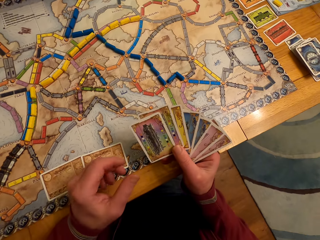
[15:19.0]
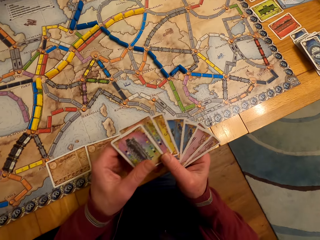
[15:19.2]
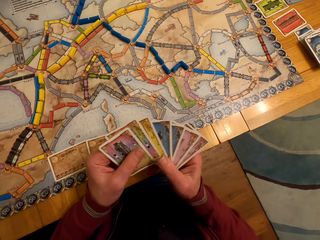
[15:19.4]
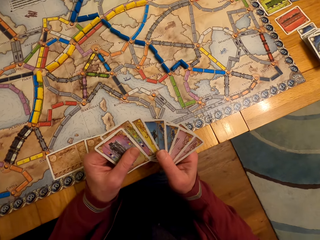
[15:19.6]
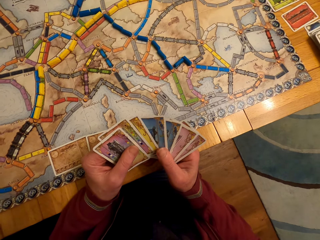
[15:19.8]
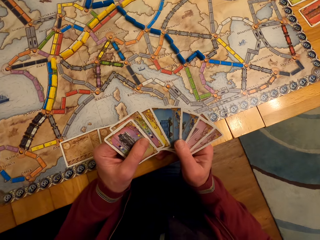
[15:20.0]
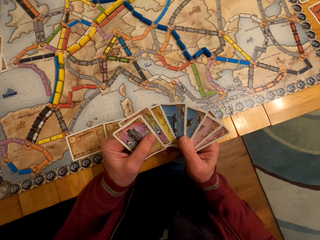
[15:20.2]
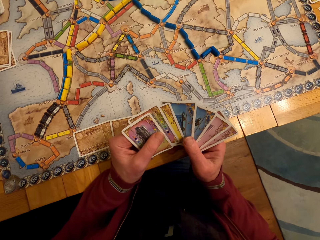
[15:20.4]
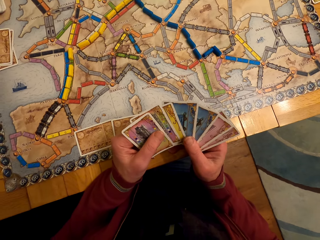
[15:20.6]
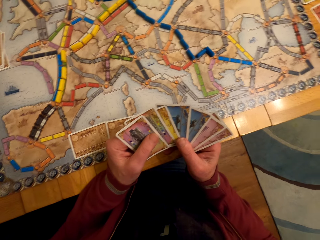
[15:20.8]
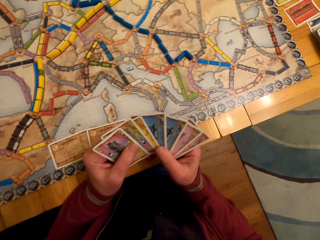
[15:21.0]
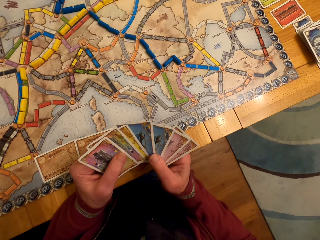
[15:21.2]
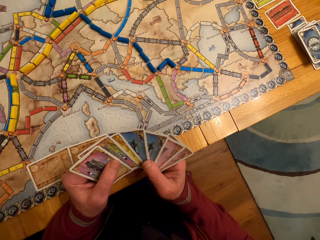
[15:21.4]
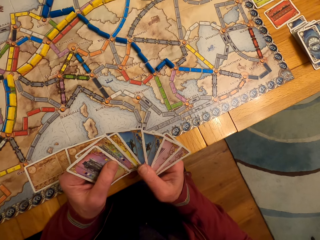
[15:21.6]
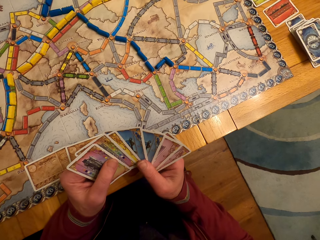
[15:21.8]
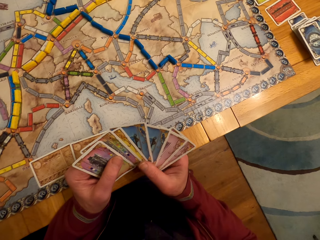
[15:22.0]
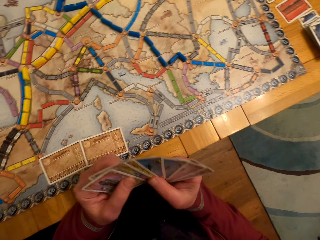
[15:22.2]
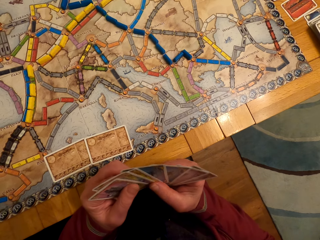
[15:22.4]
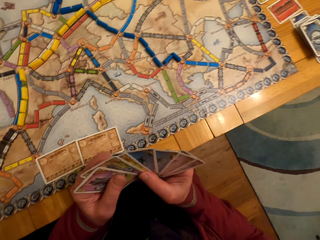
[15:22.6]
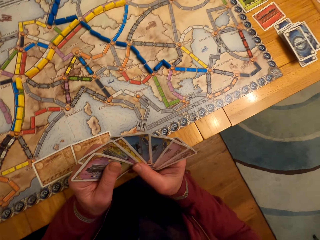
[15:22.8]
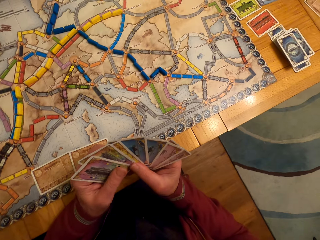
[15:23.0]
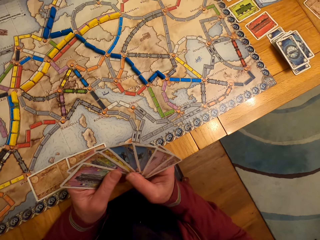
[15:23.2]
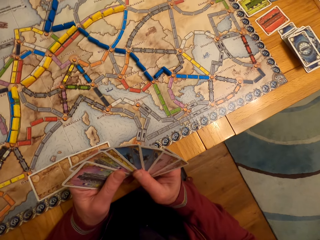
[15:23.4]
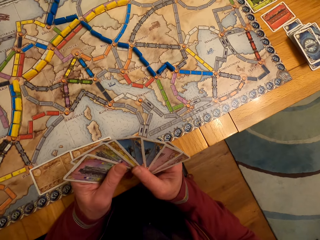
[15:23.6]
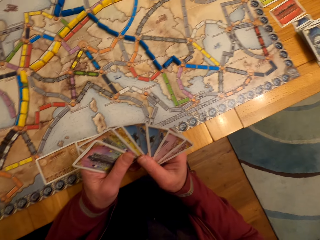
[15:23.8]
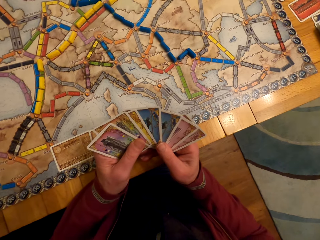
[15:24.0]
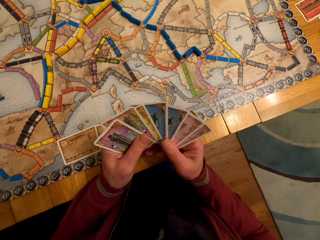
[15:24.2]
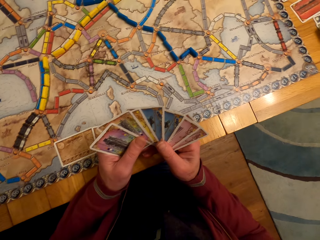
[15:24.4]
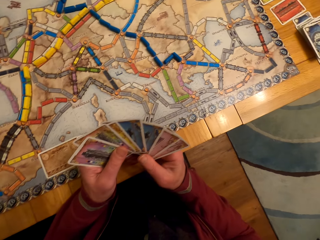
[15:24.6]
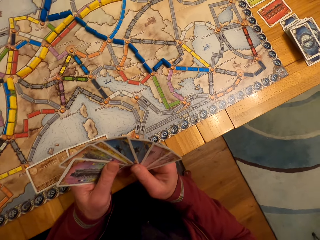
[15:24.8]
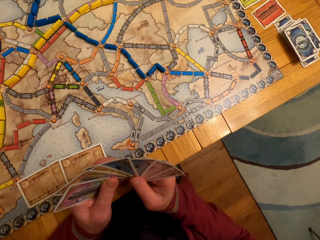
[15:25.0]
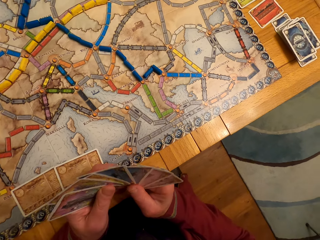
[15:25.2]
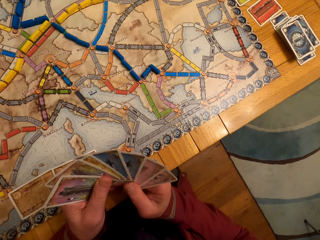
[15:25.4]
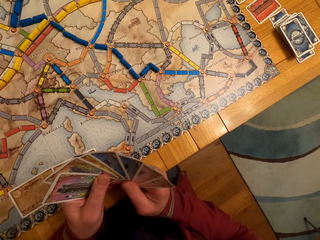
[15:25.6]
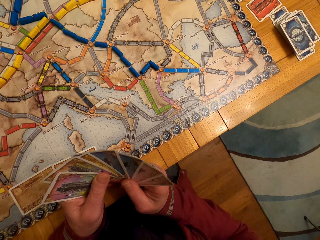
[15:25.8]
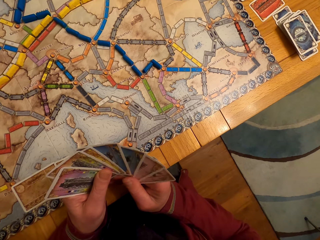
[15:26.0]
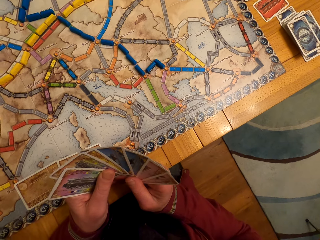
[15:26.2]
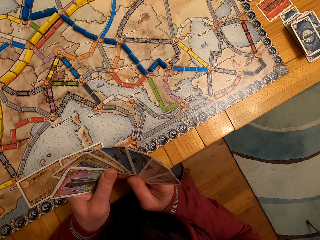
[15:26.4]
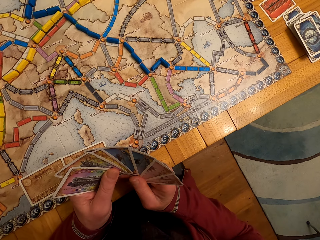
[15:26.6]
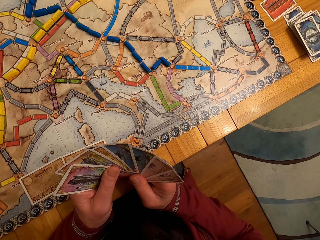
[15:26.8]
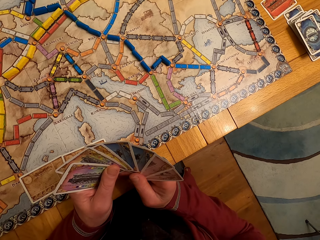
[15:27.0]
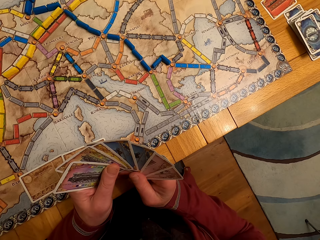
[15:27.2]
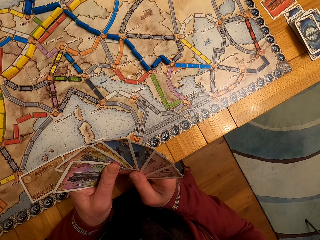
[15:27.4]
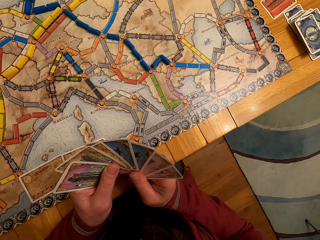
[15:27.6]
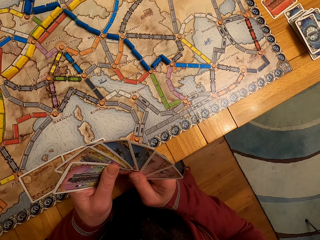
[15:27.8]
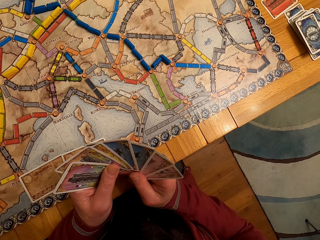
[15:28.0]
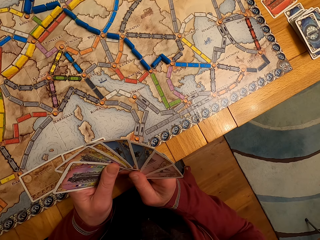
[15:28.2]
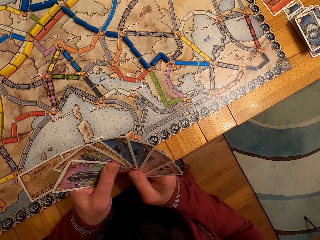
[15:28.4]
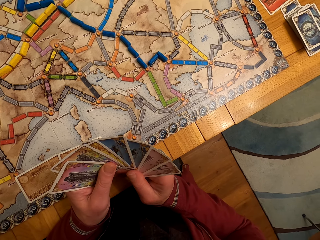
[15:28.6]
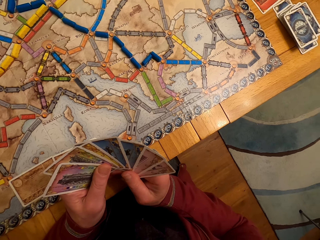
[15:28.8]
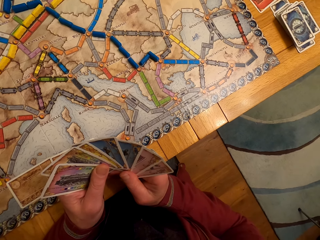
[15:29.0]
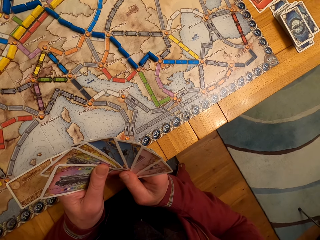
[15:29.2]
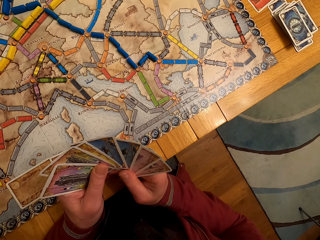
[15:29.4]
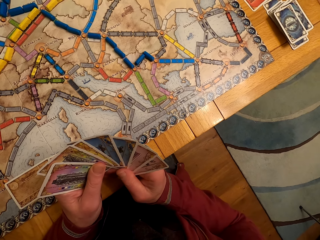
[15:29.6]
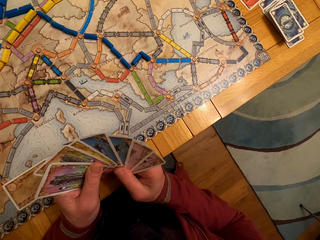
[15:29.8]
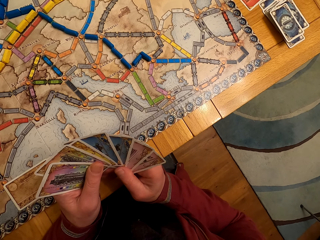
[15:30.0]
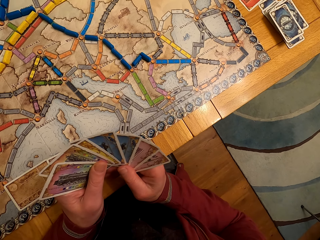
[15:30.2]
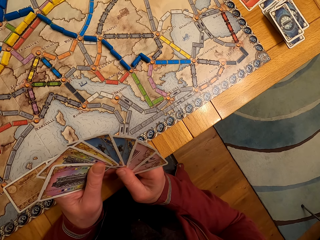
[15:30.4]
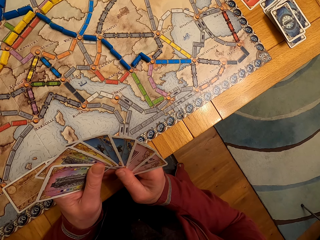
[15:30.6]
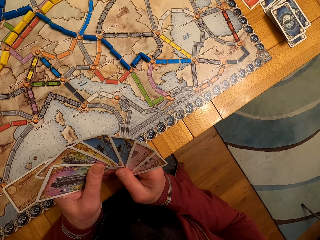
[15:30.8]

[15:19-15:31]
A man holds the cards. The man looks at the cards. The camera wearer stares at the board game cards on his hands.

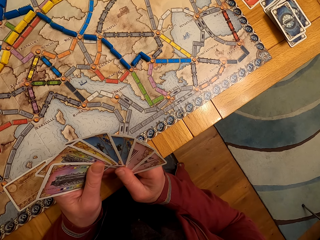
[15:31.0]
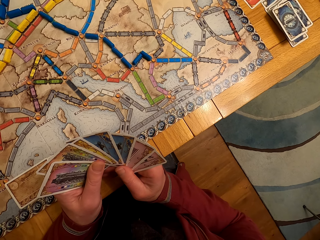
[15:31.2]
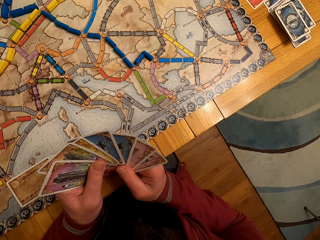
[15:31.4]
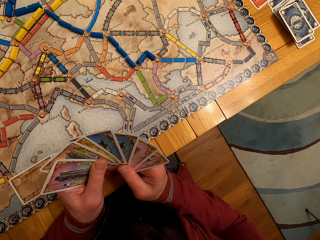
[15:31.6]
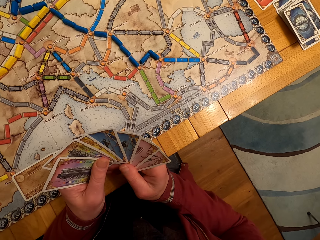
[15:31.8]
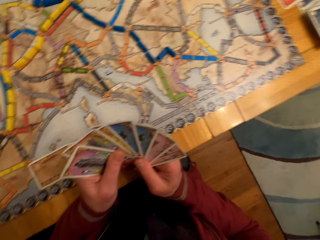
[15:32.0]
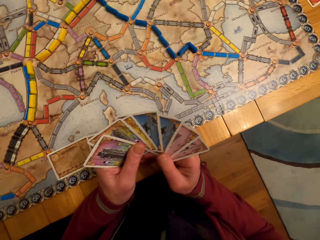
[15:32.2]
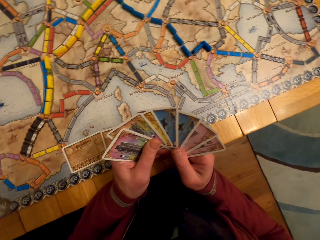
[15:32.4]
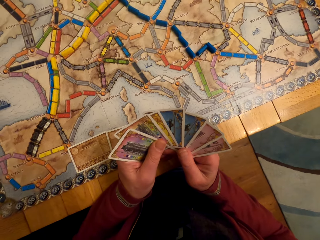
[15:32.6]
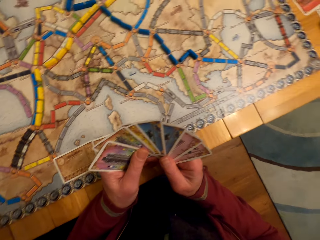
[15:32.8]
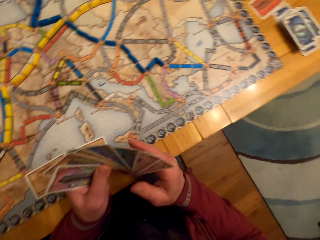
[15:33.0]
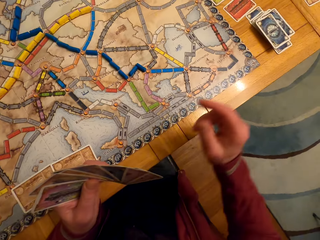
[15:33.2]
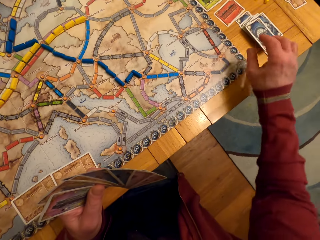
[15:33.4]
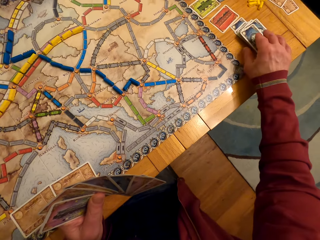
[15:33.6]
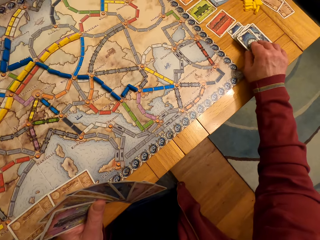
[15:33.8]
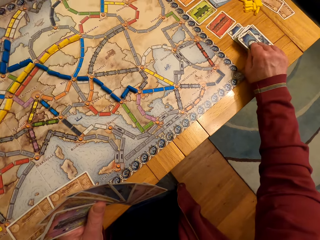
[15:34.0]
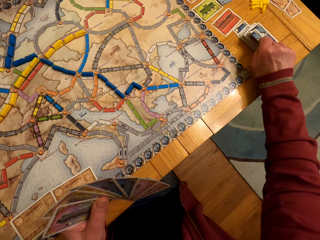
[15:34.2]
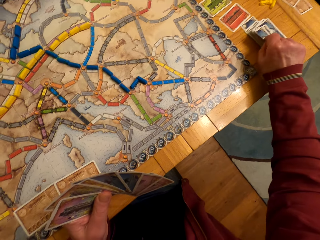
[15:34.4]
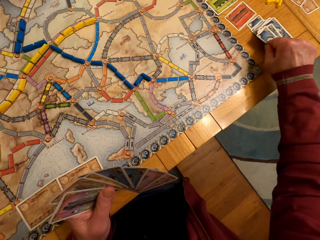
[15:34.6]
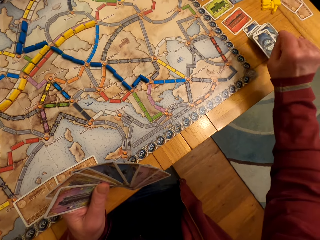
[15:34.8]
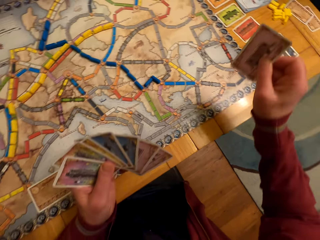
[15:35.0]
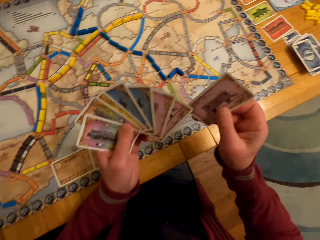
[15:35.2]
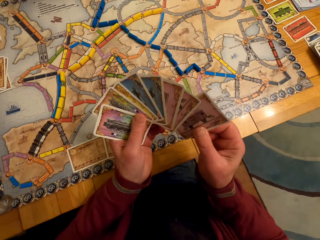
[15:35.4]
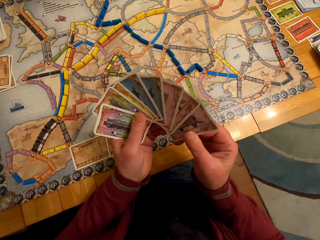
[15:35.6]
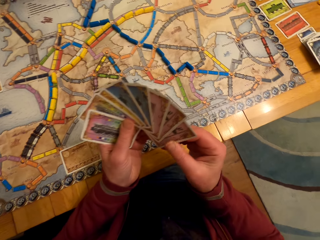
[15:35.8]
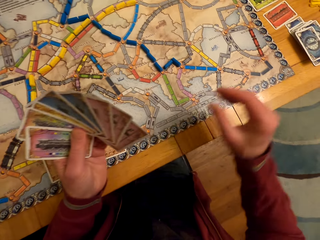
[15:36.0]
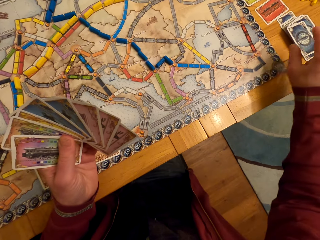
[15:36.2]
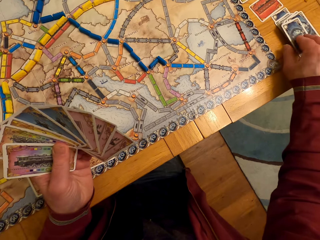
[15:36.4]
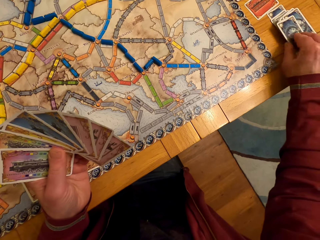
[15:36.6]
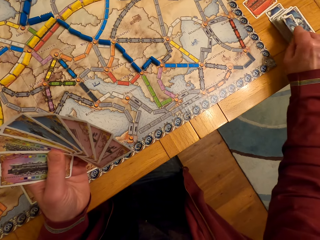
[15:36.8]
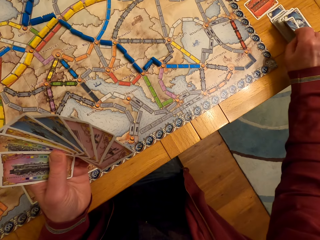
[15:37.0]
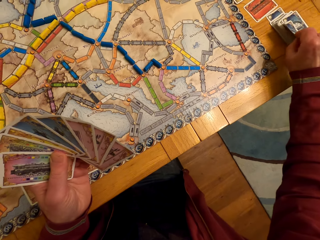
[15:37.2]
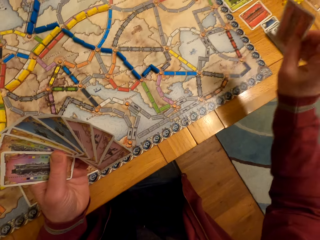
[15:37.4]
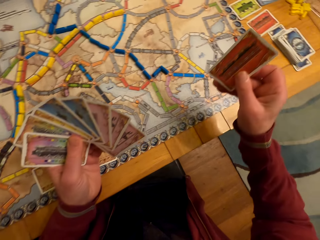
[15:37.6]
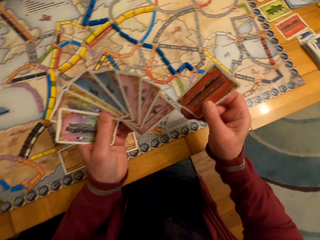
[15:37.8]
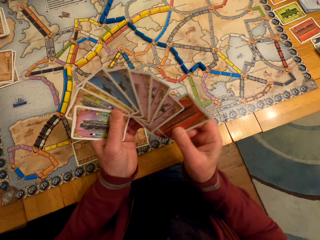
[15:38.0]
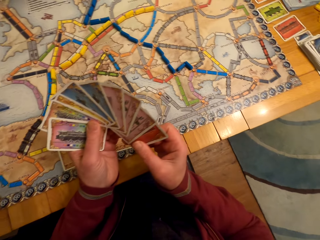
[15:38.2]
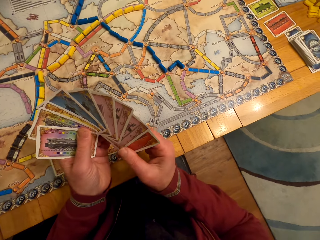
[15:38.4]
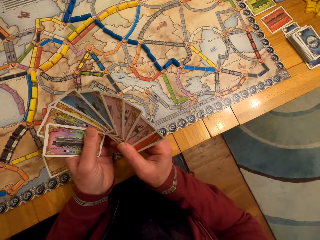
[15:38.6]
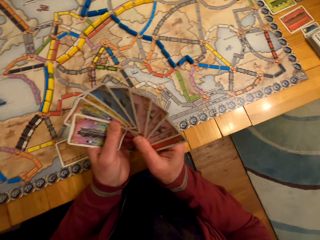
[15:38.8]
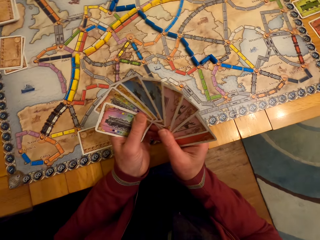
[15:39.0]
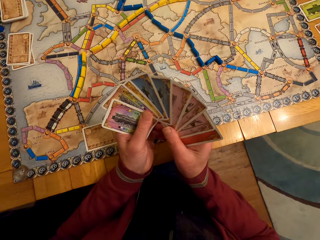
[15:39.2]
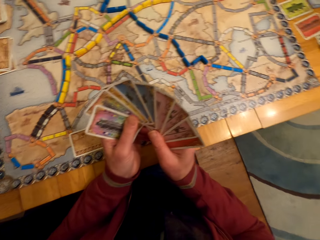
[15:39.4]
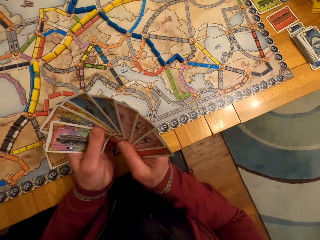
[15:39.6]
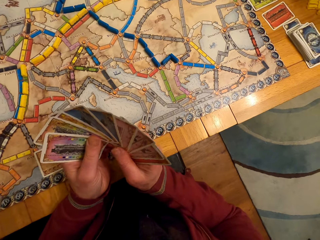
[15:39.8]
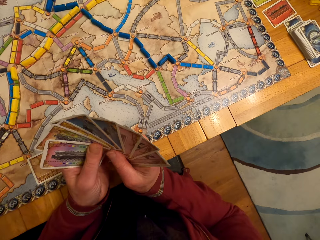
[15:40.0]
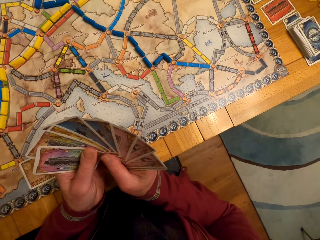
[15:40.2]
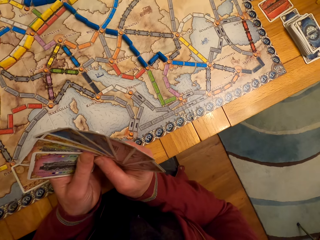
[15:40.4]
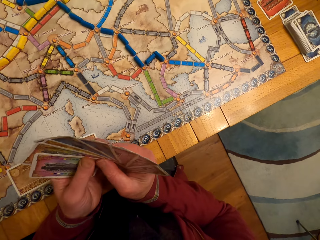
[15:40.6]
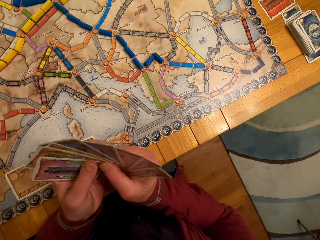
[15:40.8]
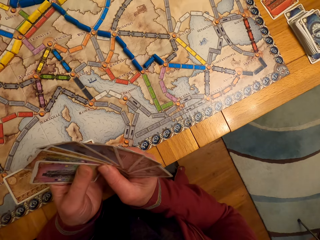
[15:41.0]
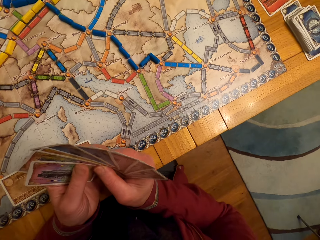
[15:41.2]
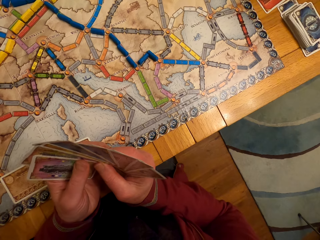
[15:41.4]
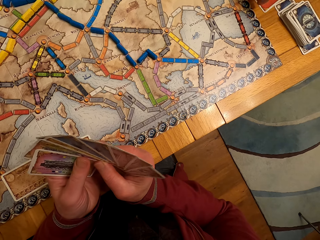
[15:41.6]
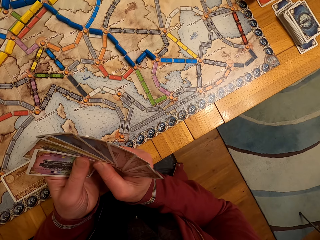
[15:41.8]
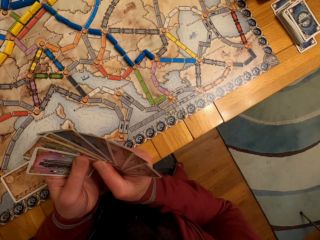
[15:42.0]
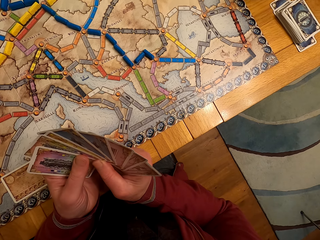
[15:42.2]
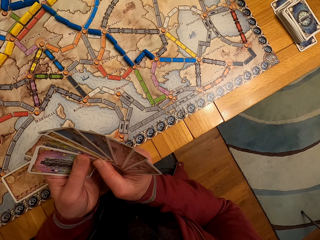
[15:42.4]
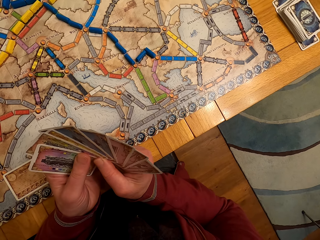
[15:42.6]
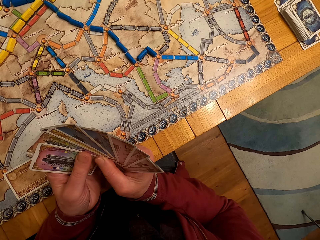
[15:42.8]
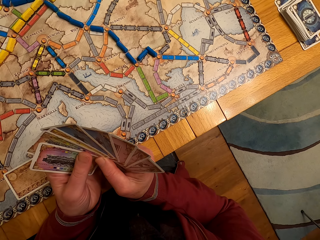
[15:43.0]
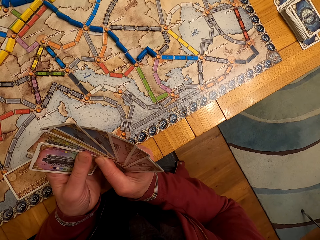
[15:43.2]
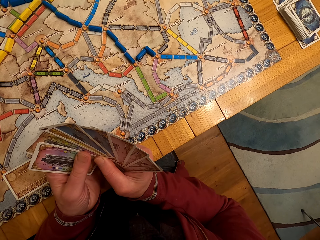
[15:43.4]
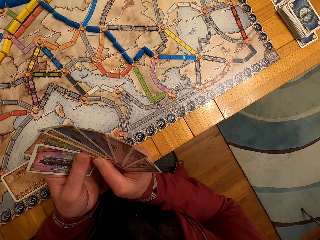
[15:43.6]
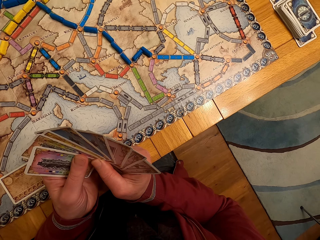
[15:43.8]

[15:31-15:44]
A man picks the card. The camera wearer picks the board game card with his right hand. The man passes the card to the left hand. The man picks the card. The camera wearer picks the board game card with his right hand. The man passes the card to the left hand. The man looks at the cards.
